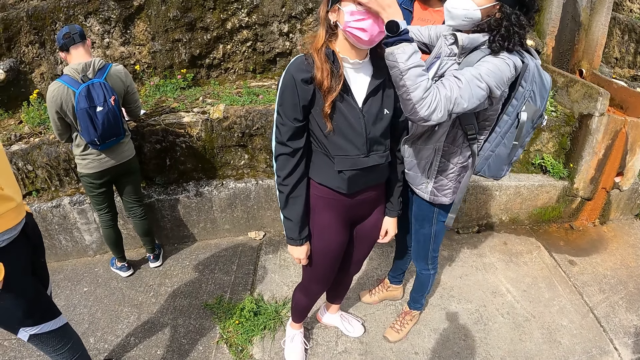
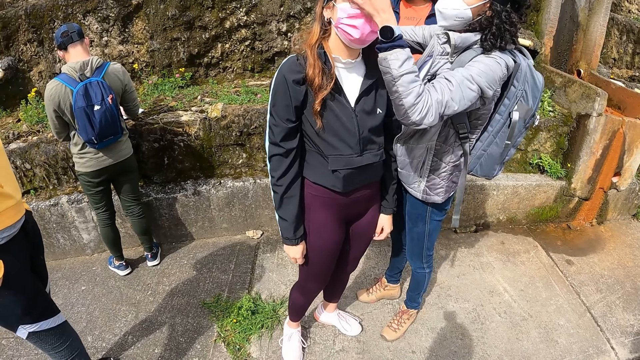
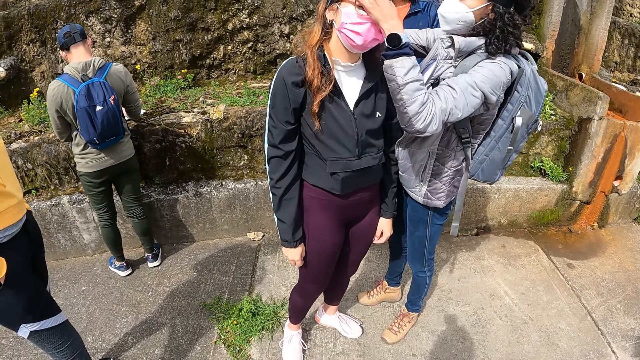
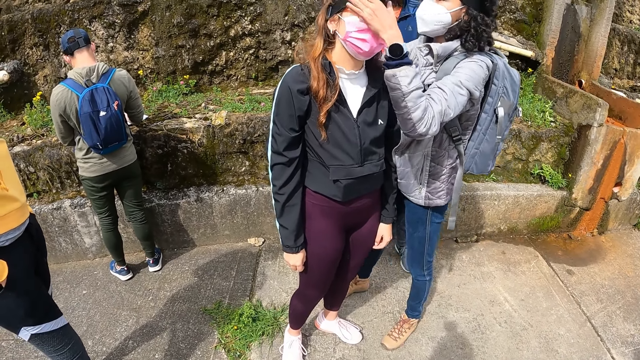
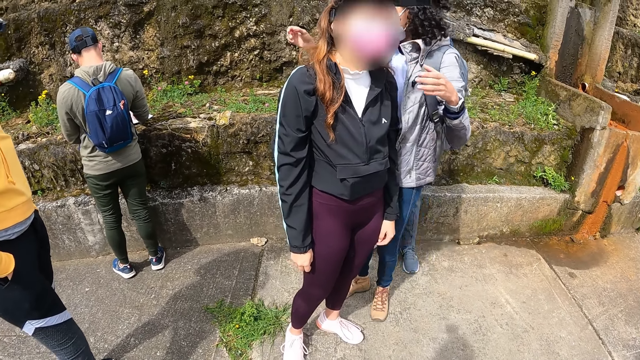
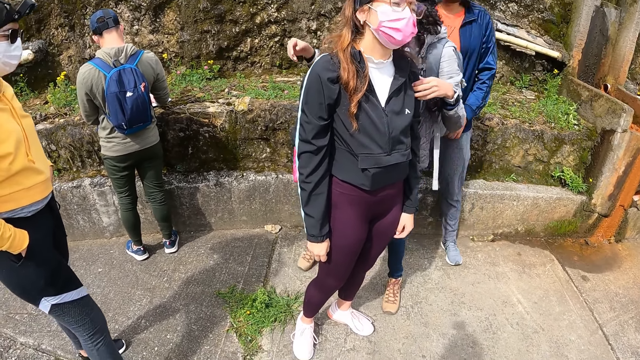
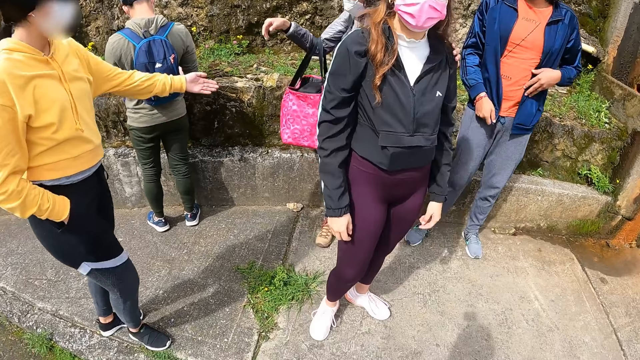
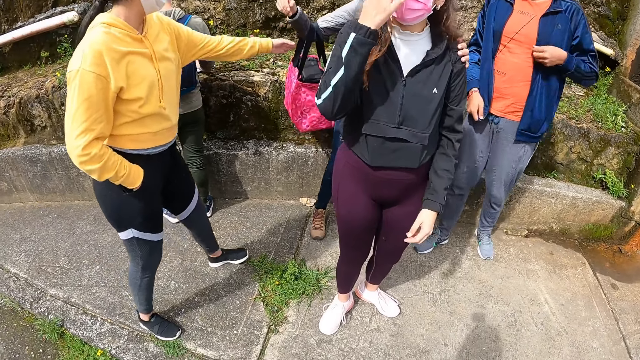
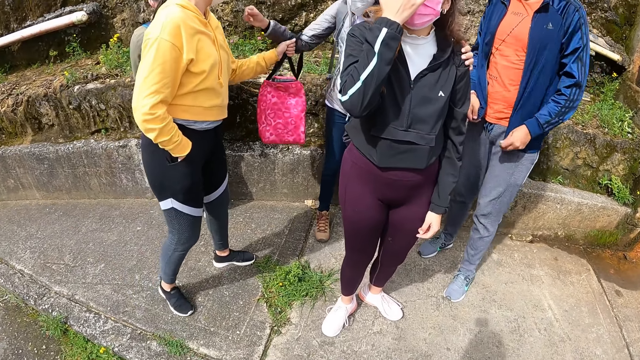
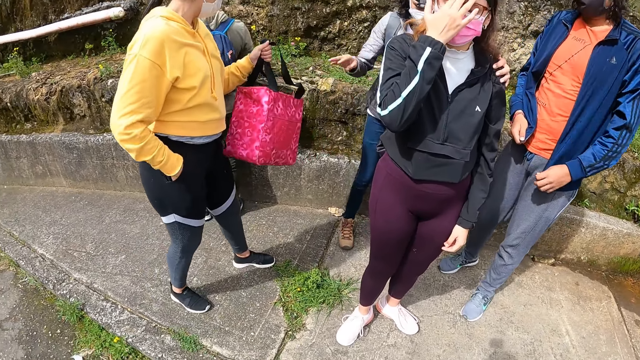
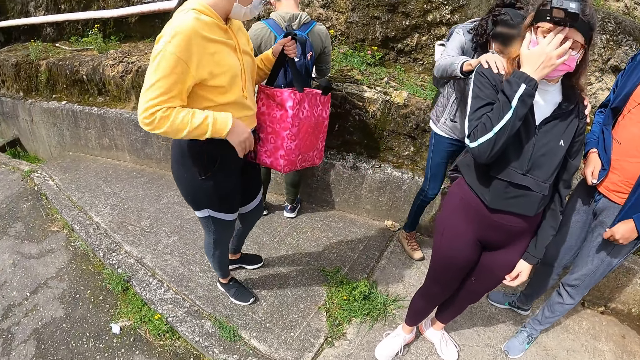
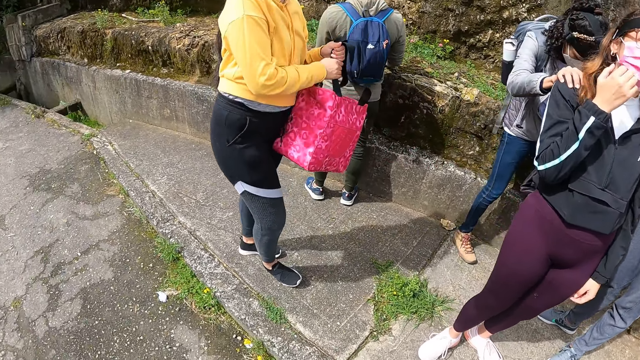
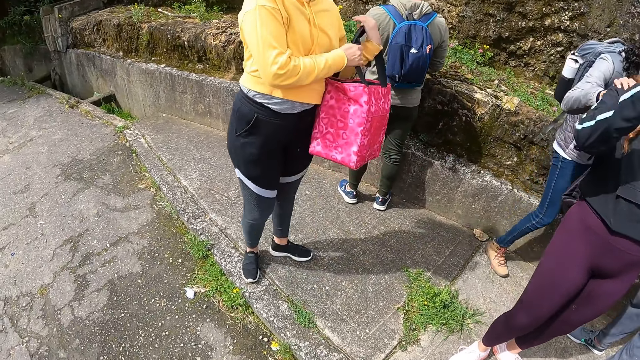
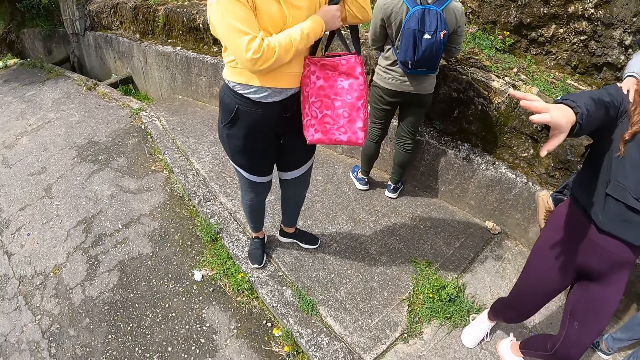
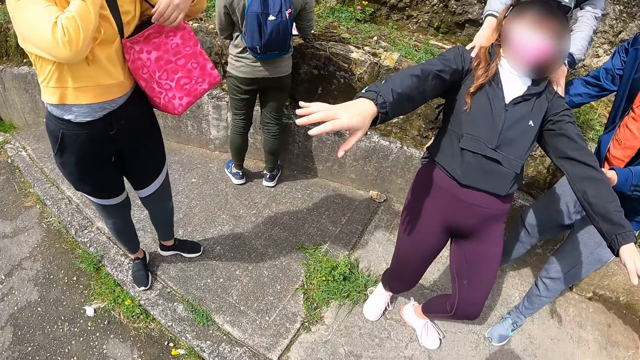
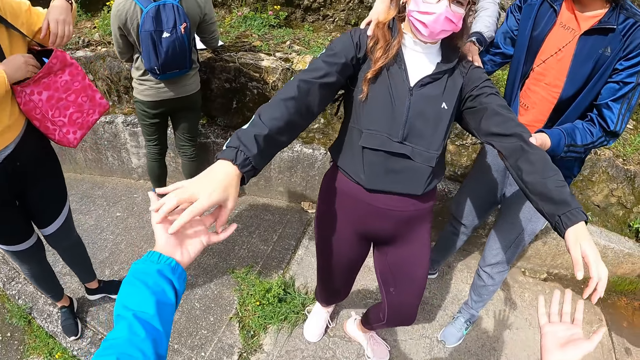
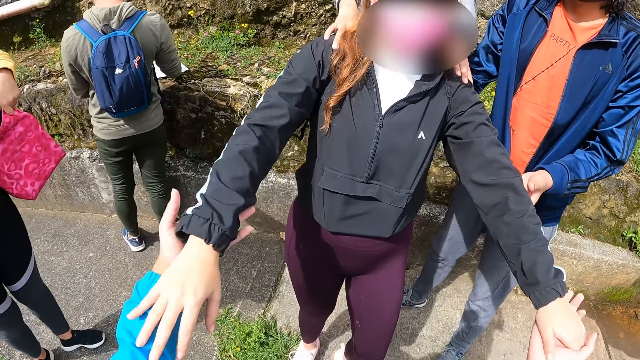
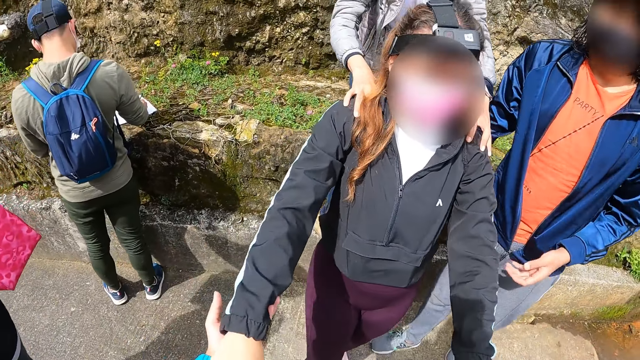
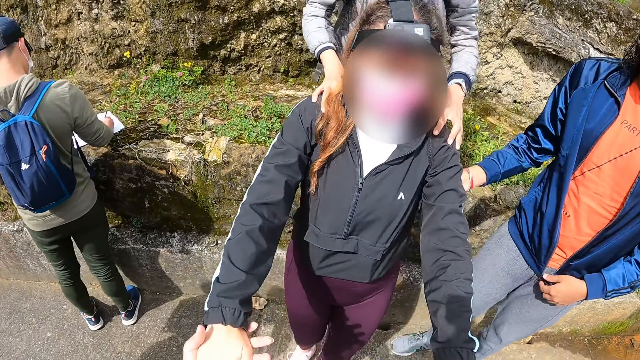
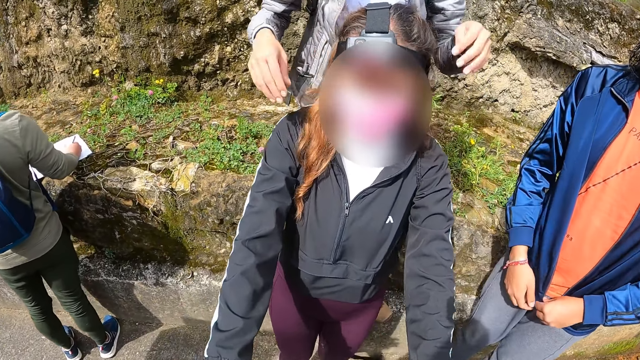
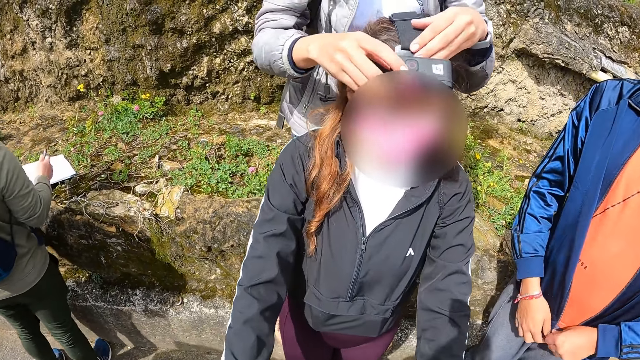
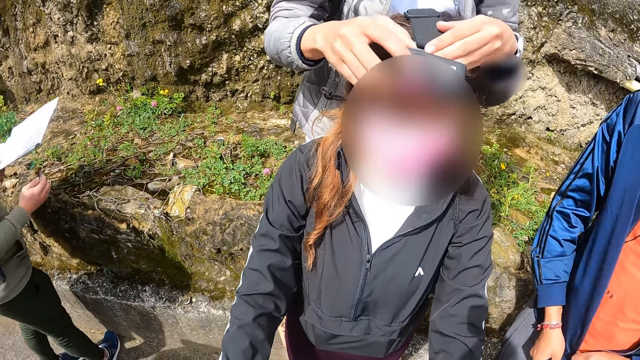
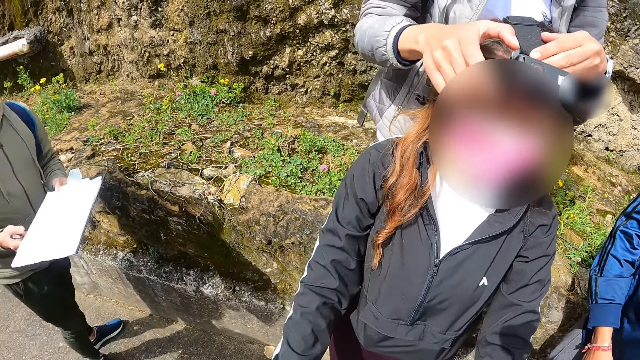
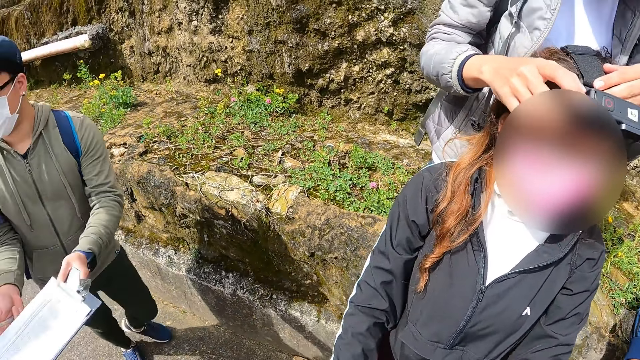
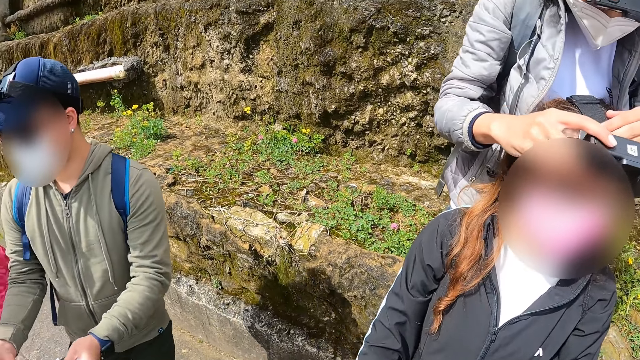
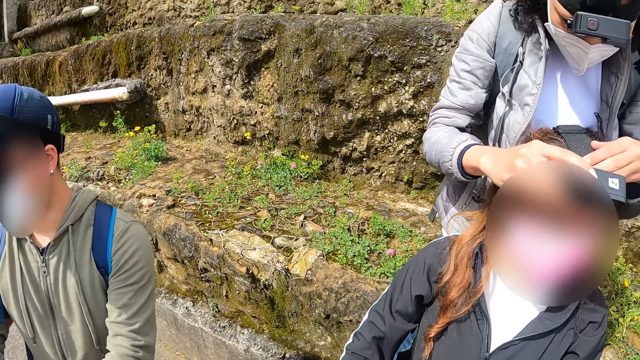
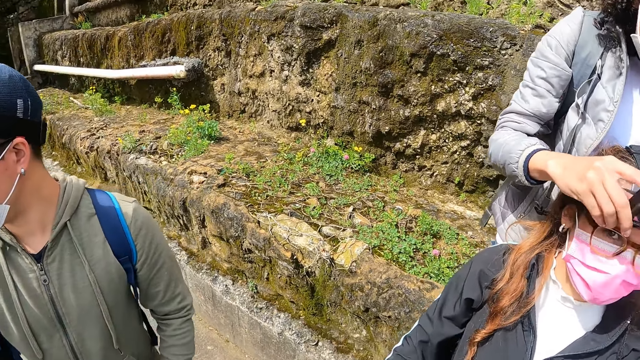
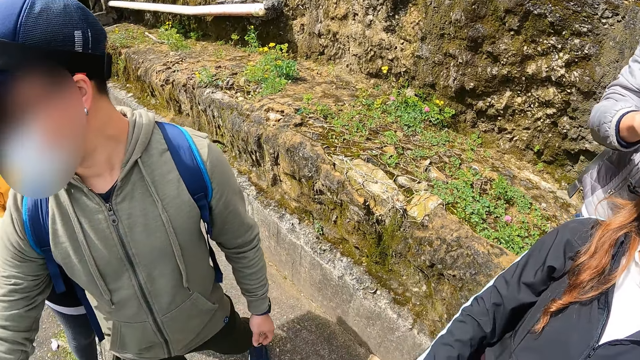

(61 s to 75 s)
The camera wearer looks around. They hold both hands with the woman. The man holds the woman with both hands. The camera wearer touches the hands of the woman. The man closes a jacket with both hands.

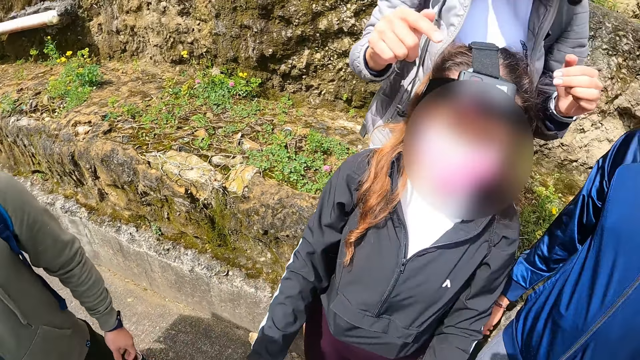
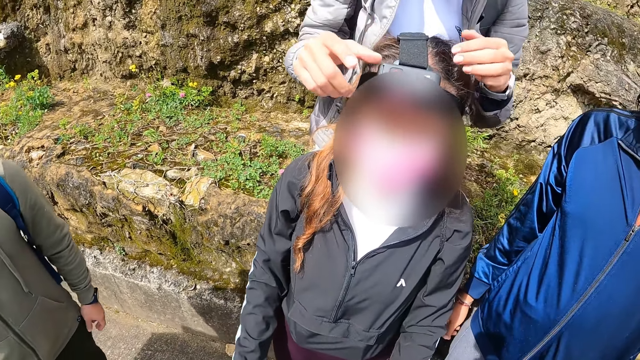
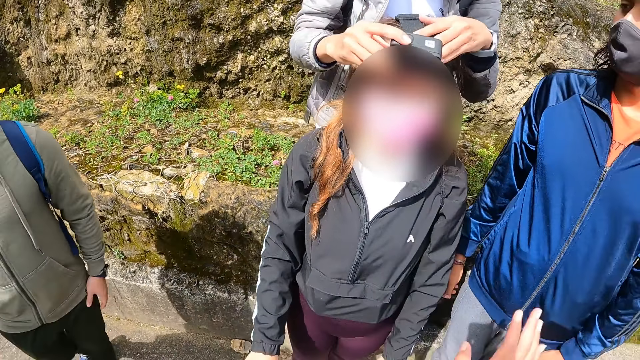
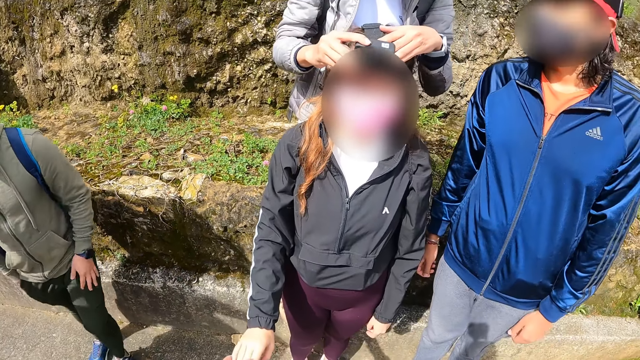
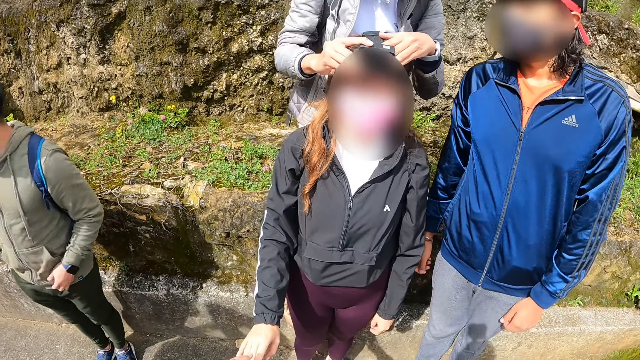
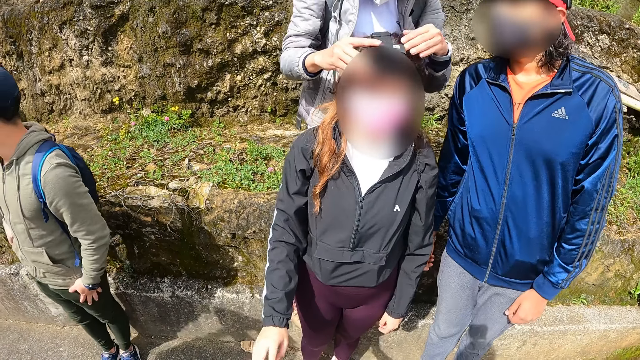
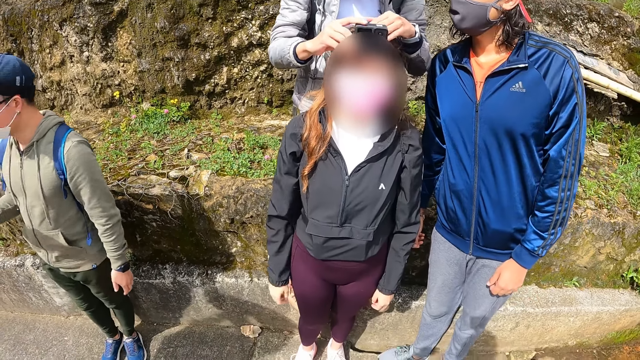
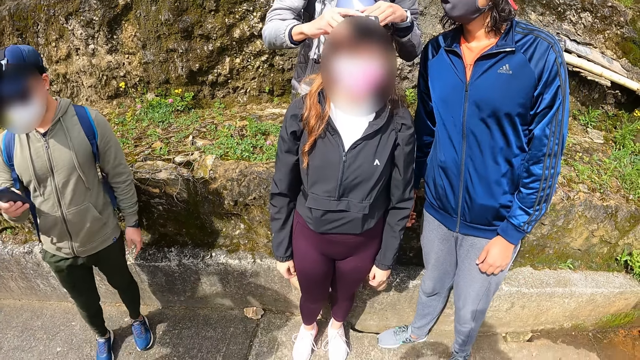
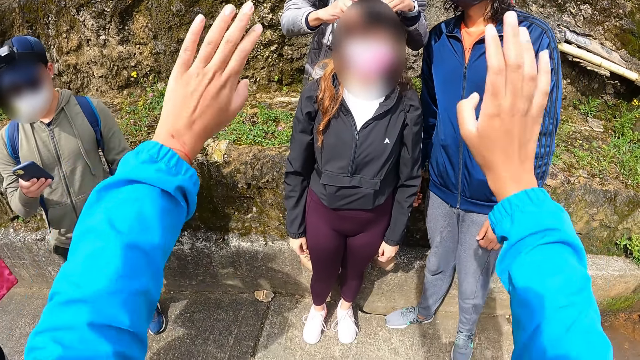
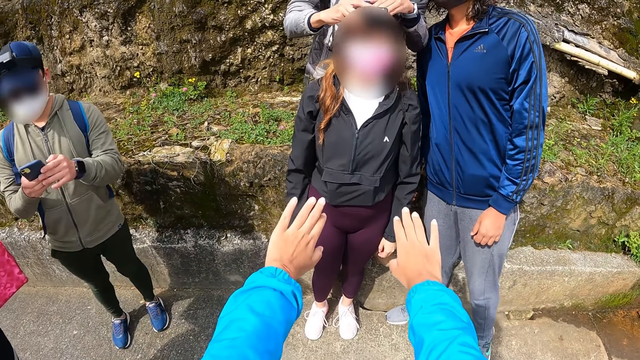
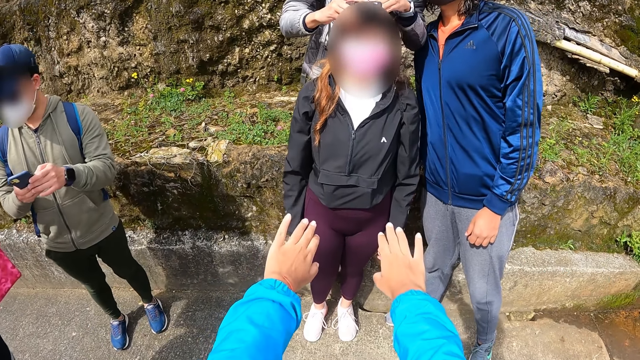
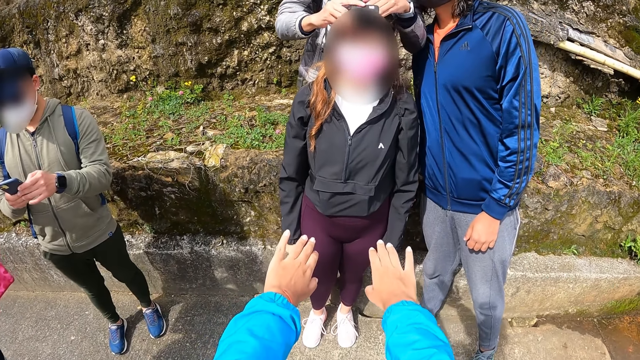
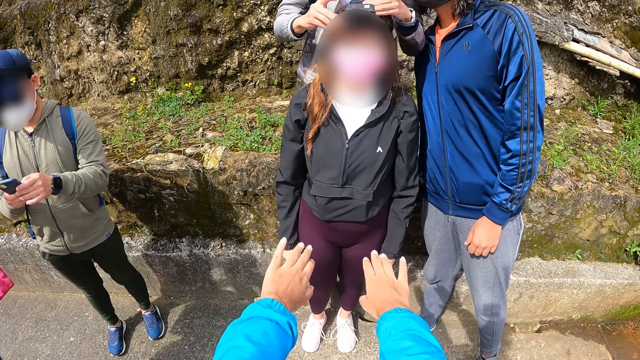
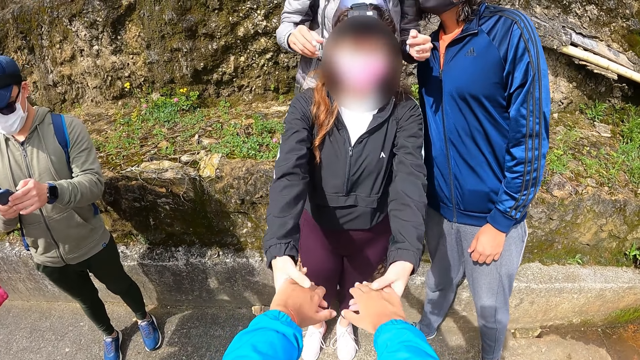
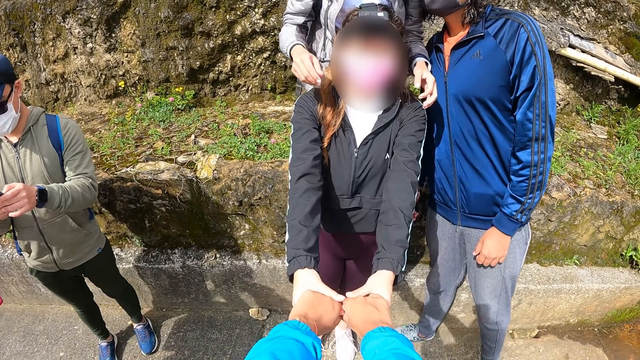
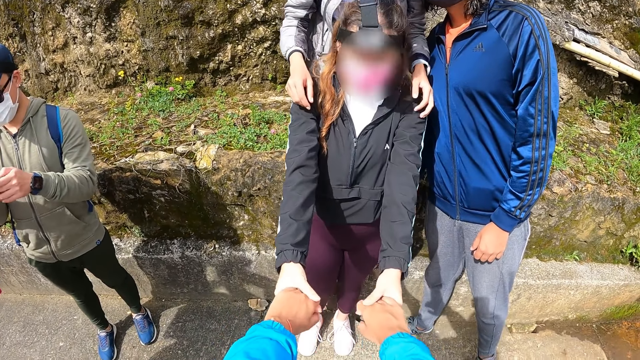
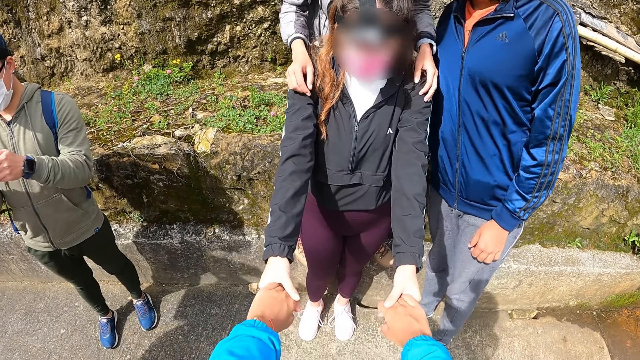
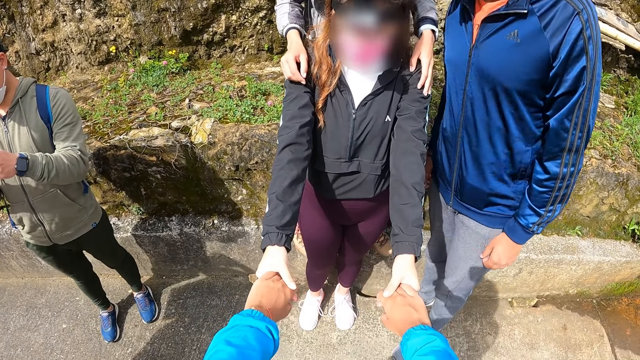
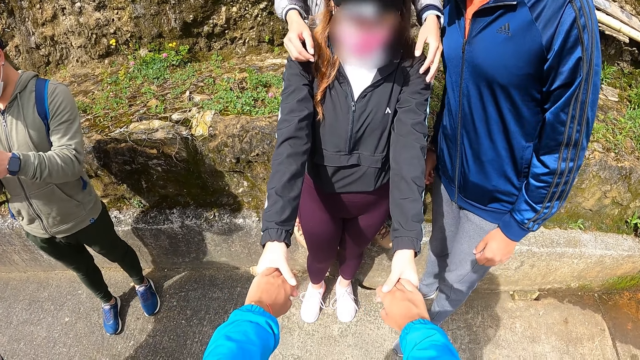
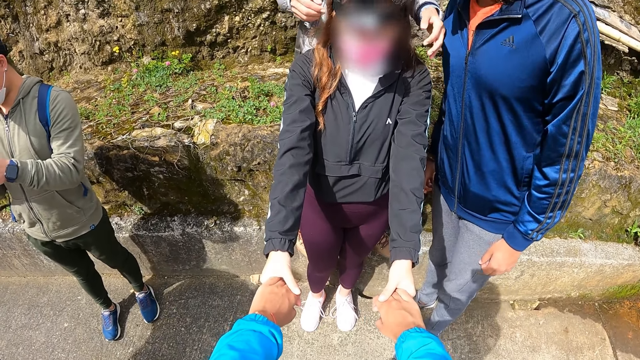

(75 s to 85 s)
The camera wearer raises her right hand. She drops the woman's right hand with her left hand. She stretches both hands. The woman holds hands with the camera wearer. The camera wearer touches the hands of the woman.
